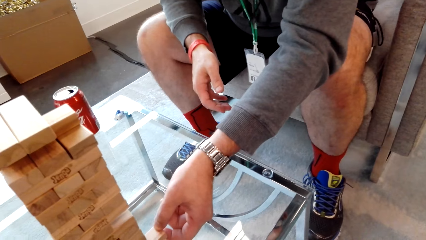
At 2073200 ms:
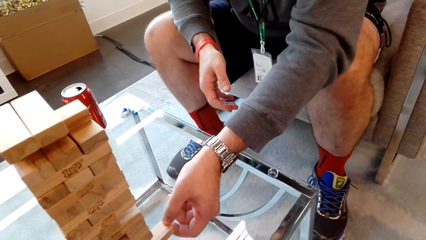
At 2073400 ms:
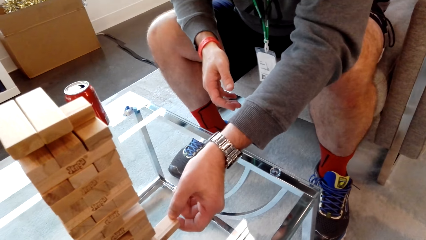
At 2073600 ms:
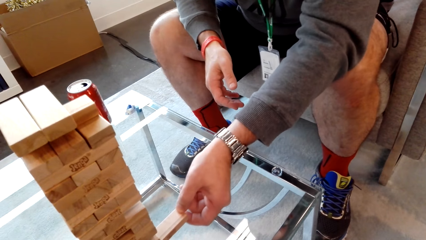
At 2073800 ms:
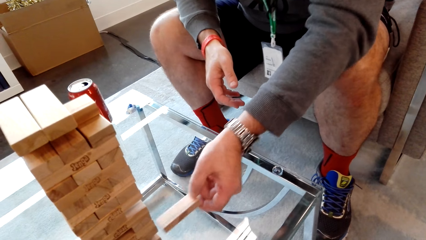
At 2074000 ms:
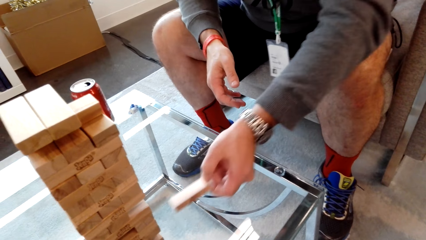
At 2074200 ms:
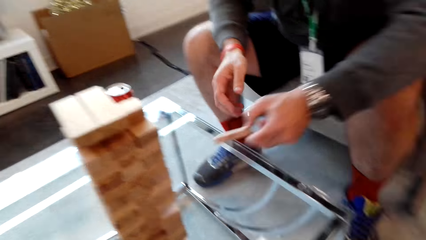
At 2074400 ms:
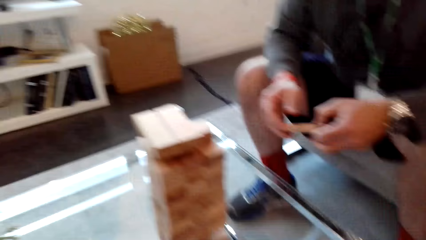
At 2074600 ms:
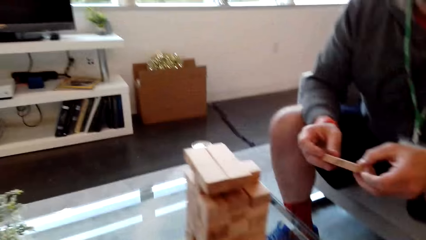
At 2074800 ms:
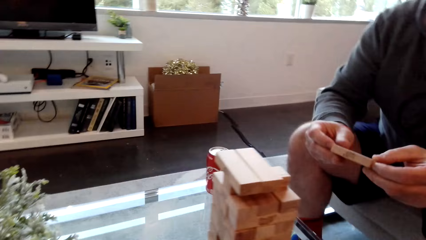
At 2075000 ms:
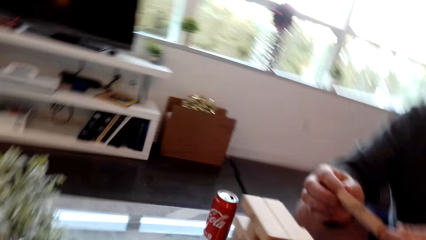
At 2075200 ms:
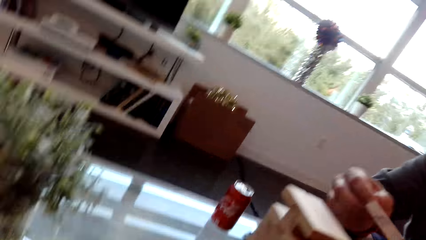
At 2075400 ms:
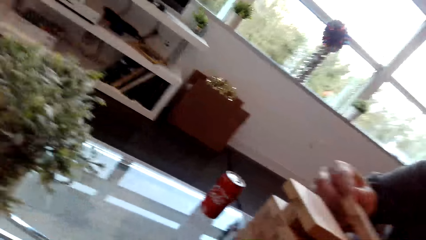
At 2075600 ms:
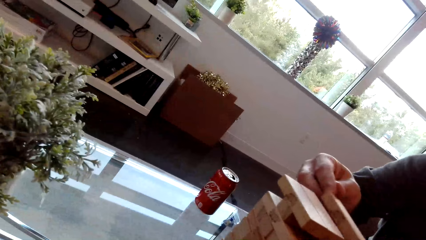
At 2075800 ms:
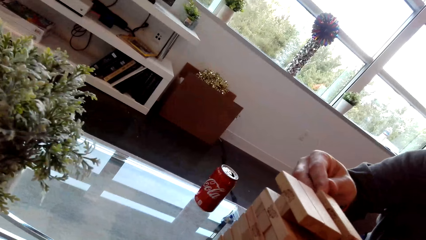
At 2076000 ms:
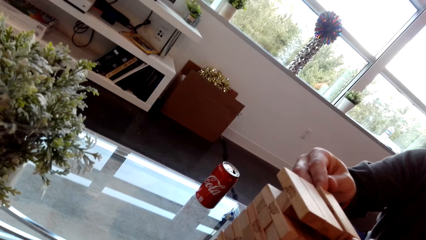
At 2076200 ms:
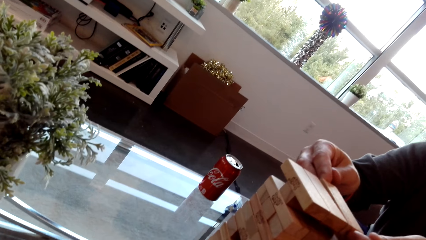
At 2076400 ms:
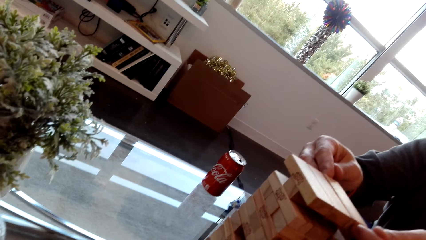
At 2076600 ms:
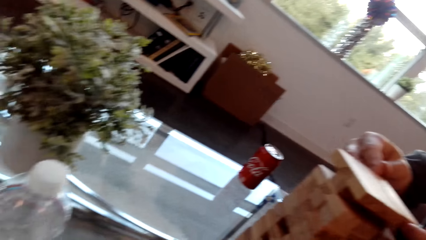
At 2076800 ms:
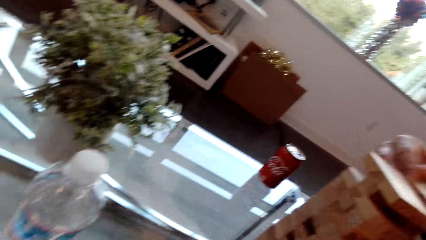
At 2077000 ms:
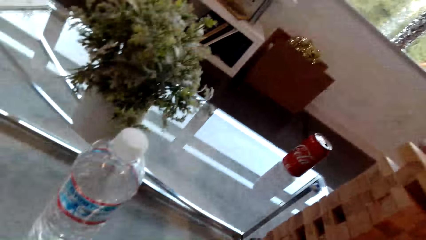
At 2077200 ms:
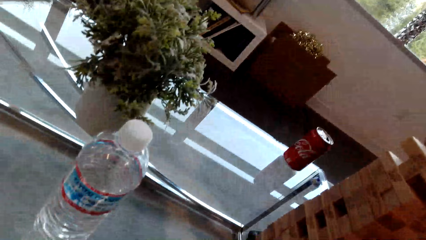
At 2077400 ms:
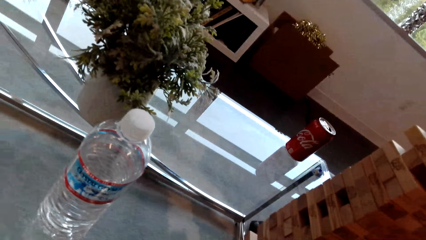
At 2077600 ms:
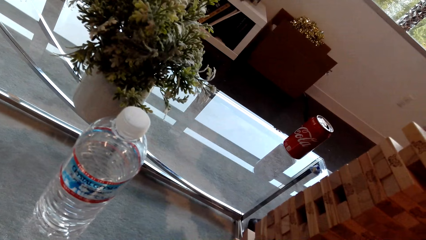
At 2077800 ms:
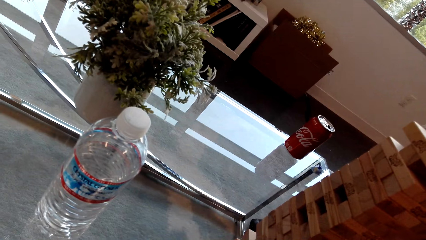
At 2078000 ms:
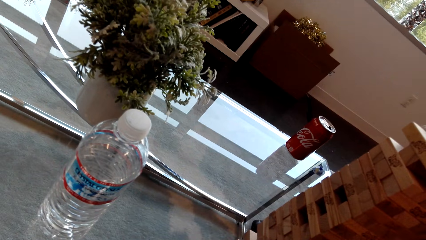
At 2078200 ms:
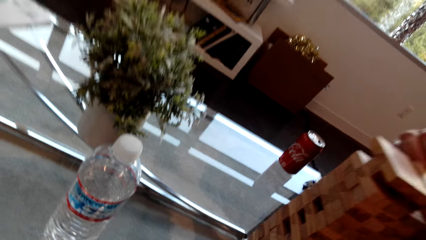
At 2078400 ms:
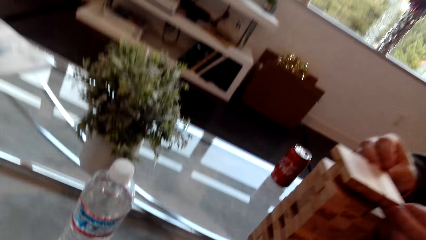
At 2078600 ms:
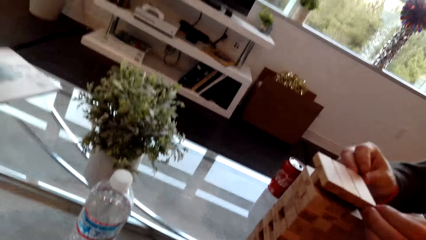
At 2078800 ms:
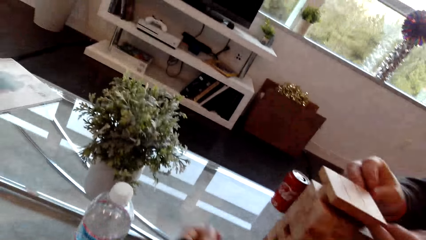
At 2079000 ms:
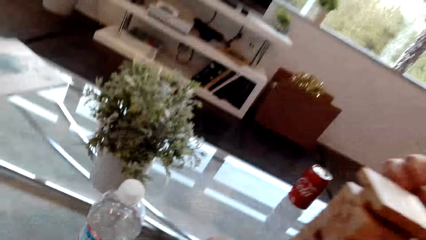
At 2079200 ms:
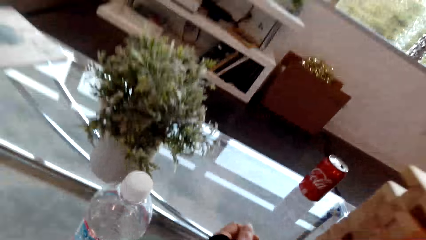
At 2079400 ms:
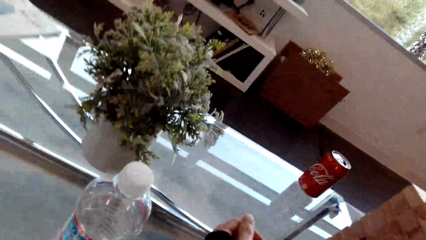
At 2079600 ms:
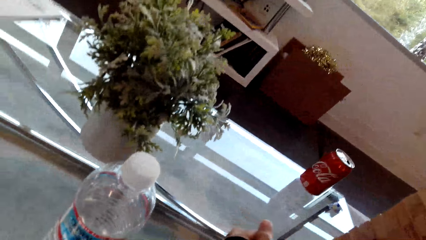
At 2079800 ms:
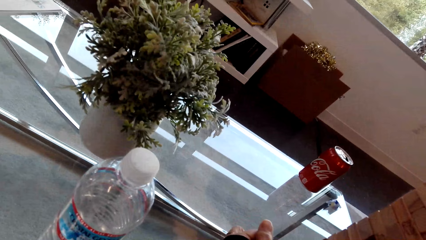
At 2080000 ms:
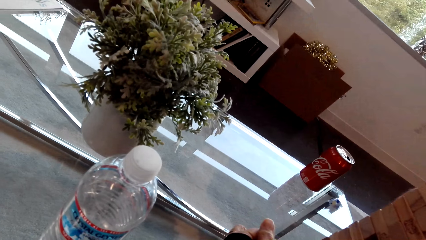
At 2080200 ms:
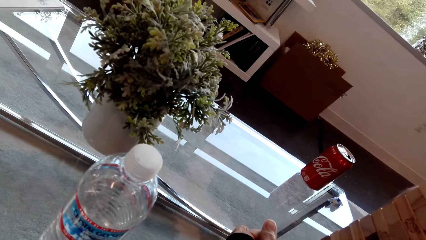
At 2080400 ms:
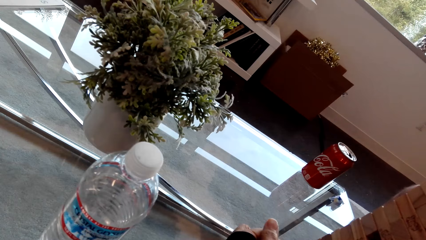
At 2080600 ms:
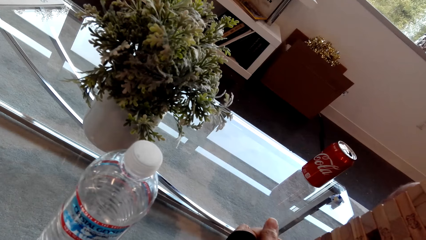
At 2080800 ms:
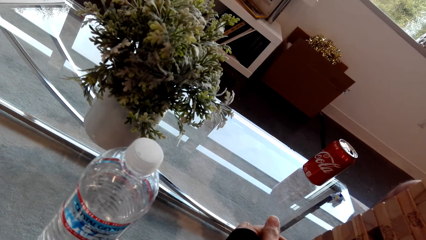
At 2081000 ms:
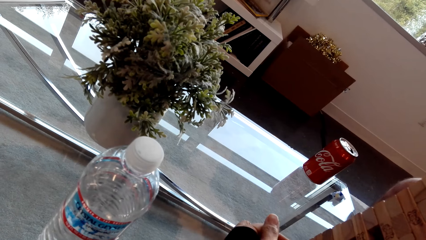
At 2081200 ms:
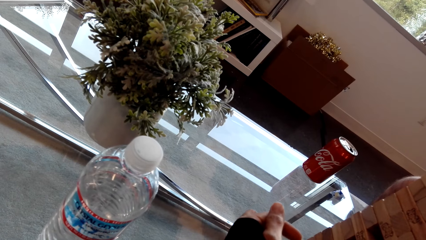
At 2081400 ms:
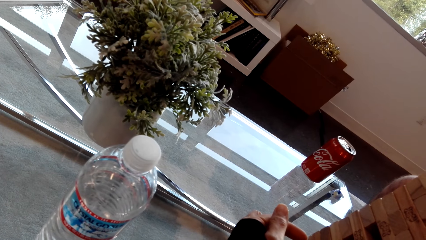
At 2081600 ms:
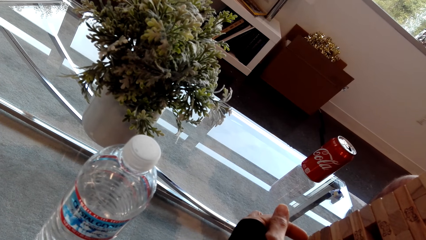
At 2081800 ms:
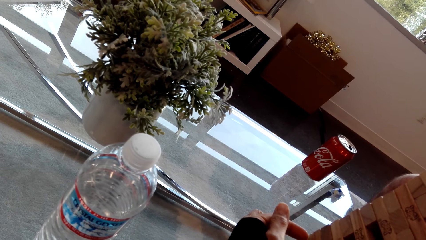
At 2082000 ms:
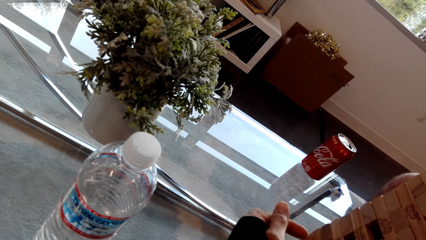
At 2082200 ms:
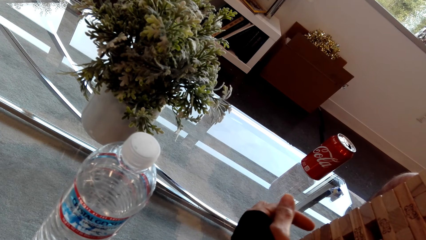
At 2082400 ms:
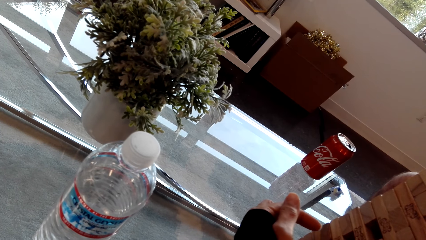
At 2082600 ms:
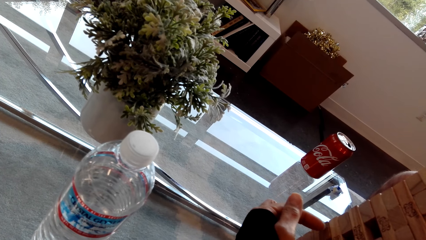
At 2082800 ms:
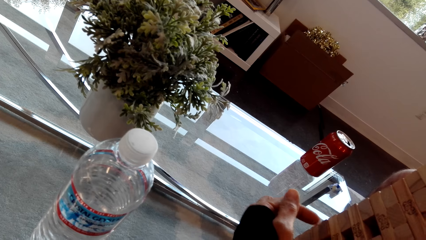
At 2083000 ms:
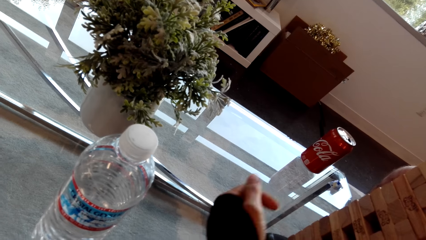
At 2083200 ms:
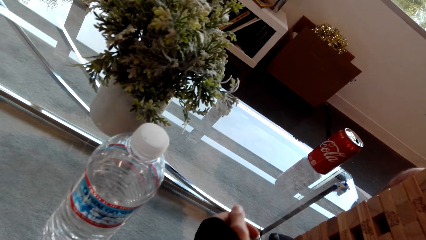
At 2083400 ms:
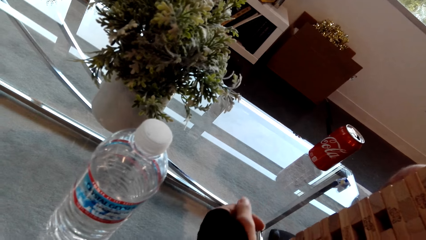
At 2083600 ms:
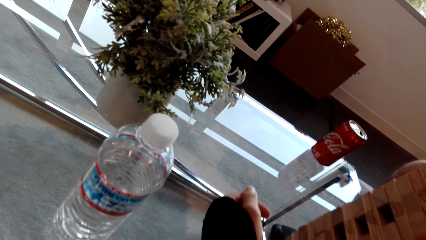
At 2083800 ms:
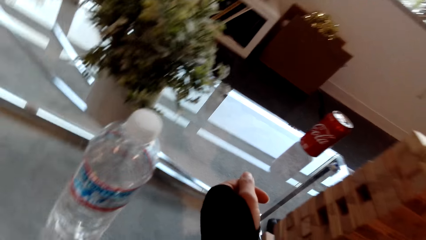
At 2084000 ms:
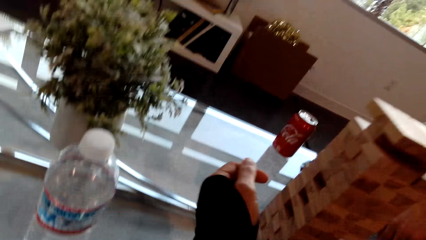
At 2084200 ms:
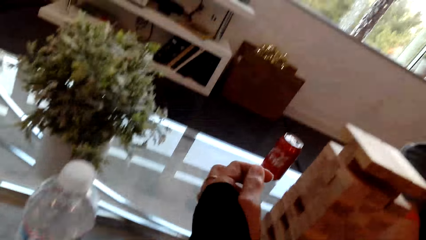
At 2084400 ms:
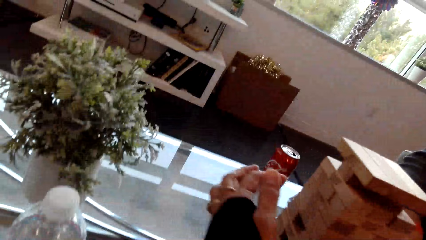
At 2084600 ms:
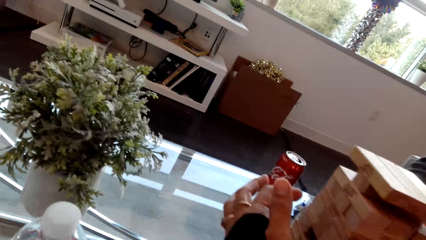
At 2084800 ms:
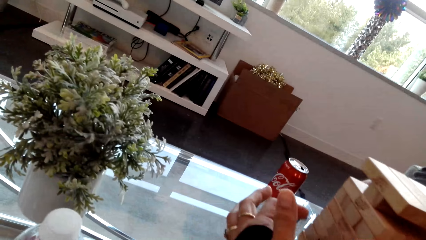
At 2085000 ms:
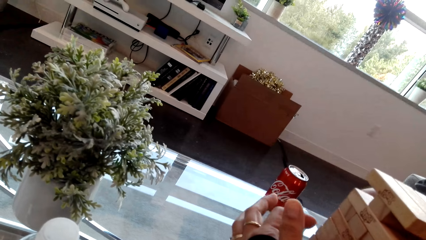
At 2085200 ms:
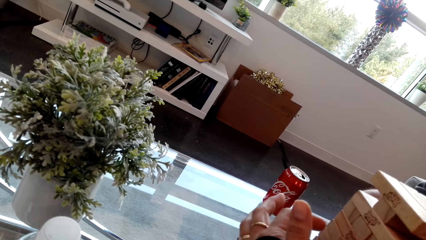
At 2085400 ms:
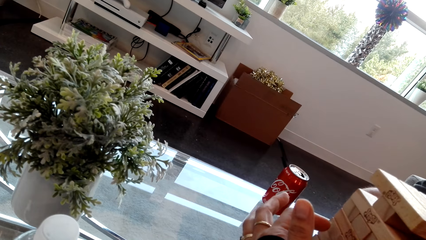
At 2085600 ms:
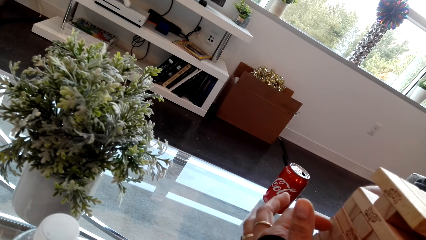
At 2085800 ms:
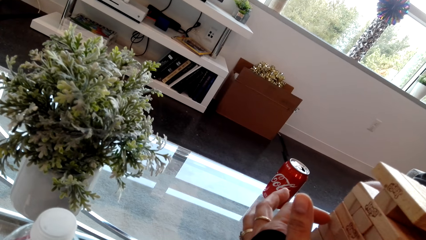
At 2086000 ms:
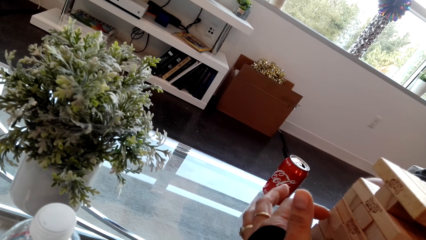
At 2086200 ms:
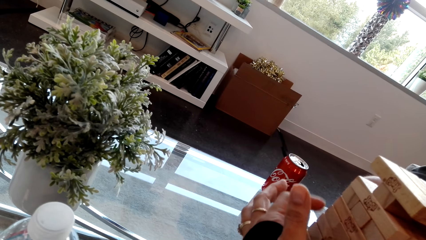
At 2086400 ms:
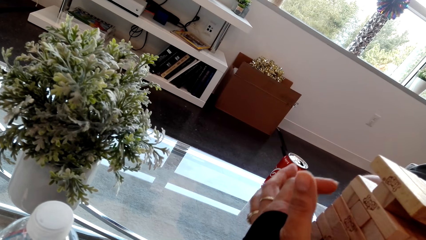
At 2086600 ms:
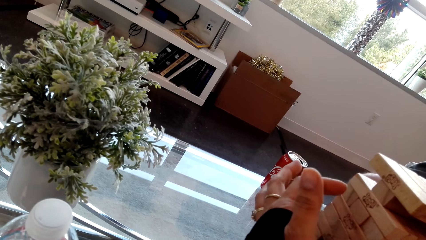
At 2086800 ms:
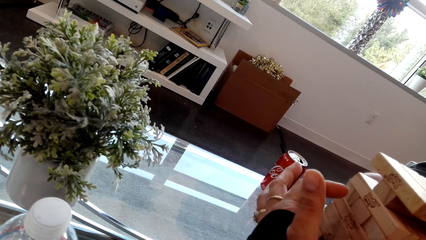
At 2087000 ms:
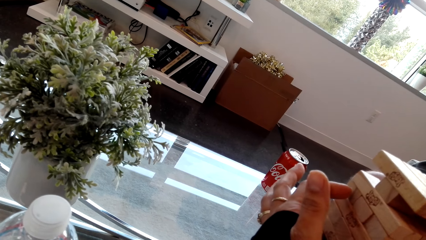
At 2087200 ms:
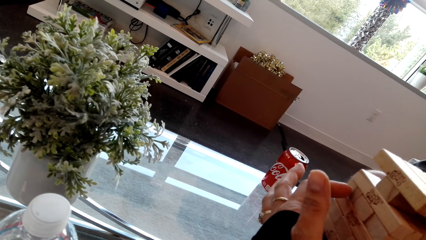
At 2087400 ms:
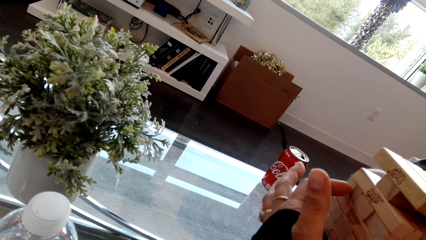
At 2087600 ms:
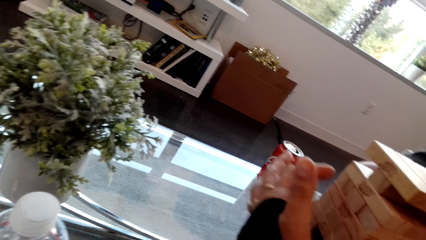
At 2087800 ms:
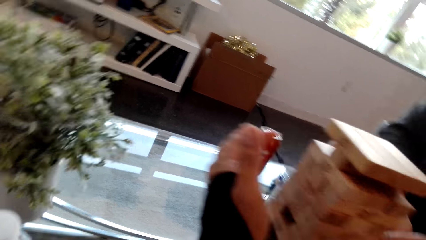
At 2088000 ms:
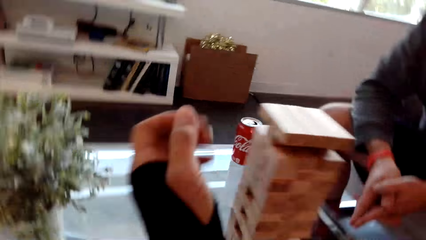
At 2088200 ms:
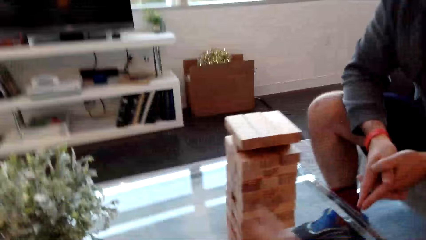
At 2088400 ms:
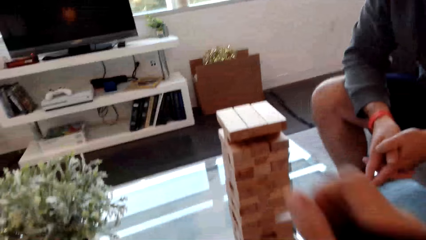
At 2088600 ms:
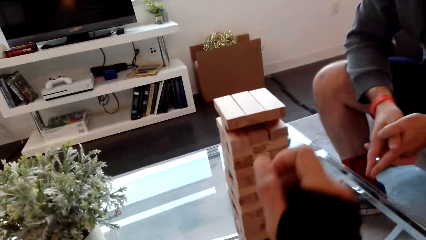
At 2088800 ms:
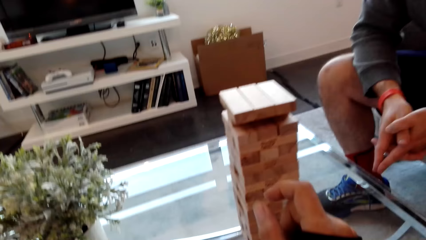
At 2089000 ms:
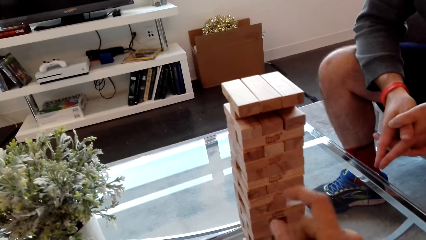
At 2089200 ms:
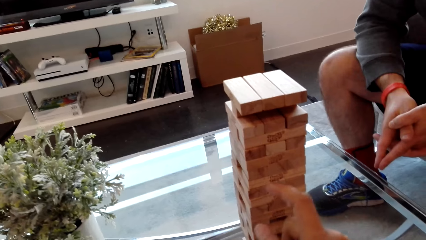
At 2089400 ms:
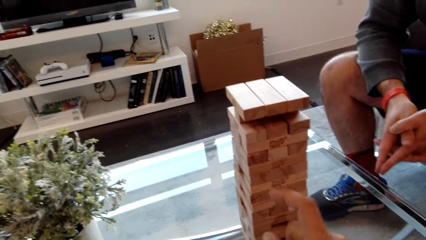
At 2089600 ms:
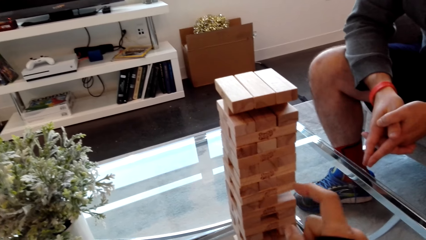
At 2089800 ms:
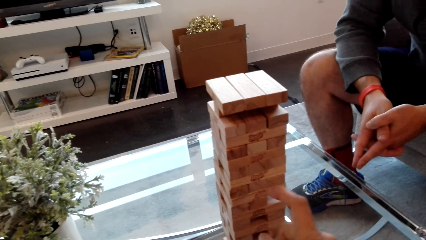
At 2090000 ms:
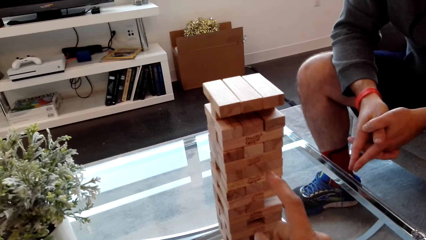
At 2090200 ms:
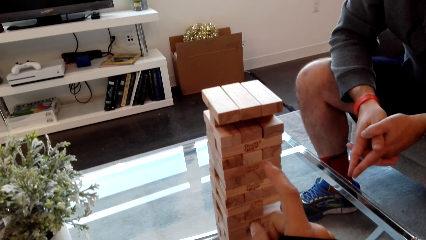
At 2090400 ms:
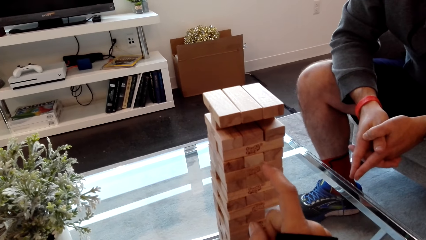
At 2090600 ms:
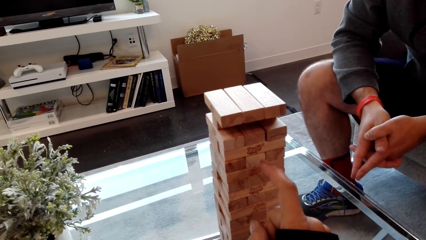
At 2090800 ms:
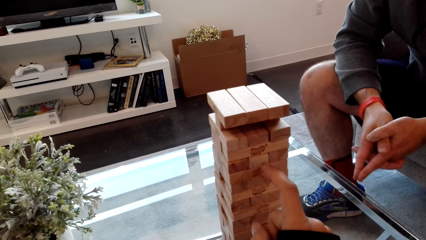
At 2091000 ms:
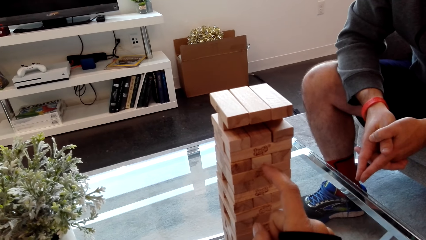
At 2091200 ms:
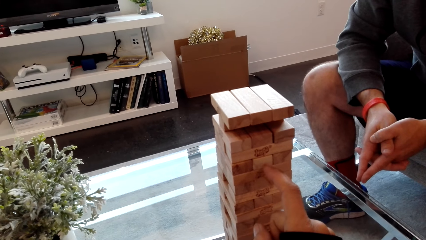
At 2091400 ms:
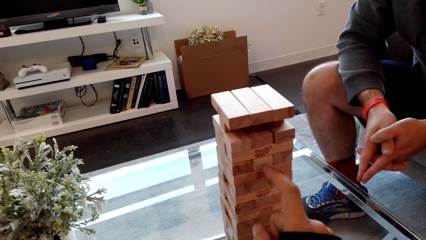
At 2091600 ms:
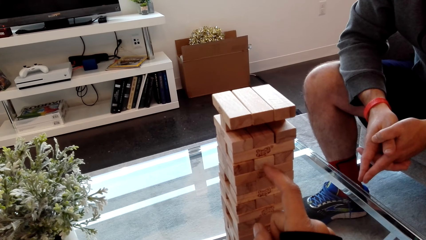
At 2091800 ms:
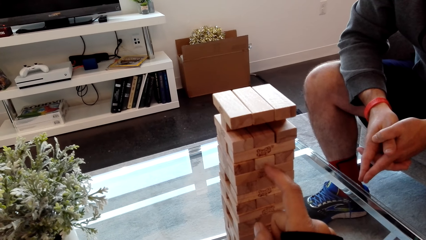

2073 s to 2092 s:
A man removes a block. The man puts the block on top of the others. The camera wearer dialogs with the man. They play the stacking block game. They touch the blocks.
